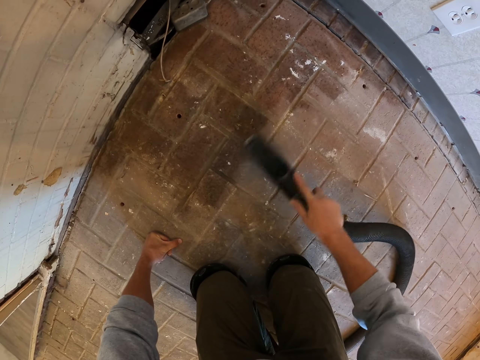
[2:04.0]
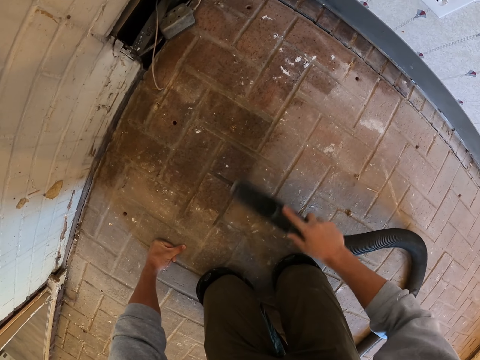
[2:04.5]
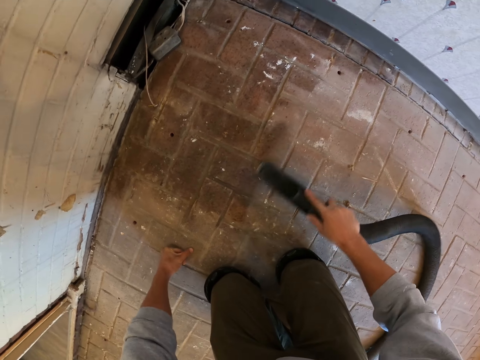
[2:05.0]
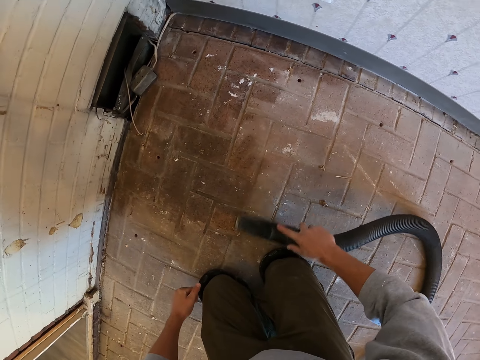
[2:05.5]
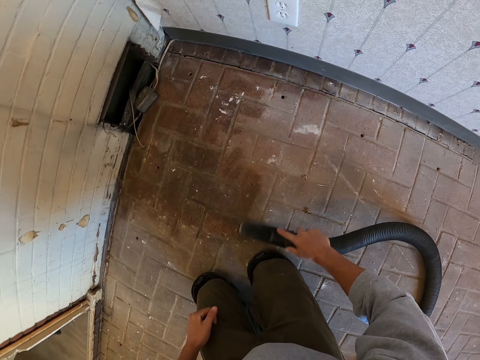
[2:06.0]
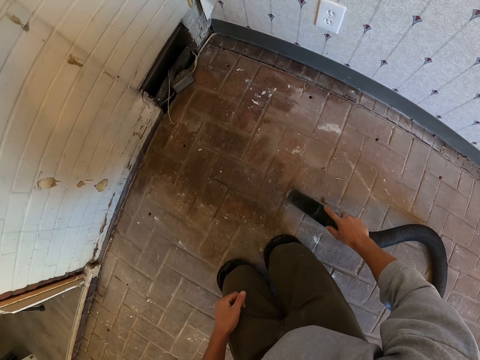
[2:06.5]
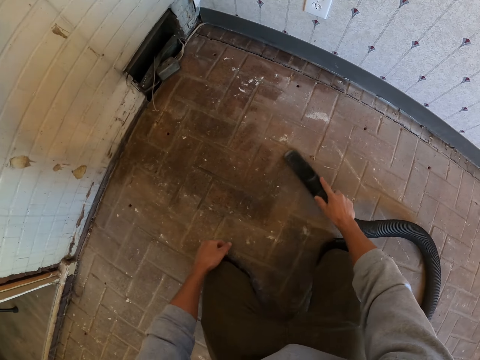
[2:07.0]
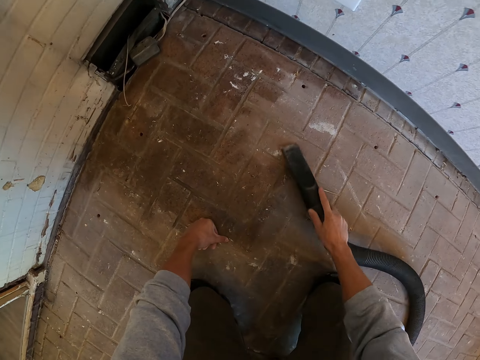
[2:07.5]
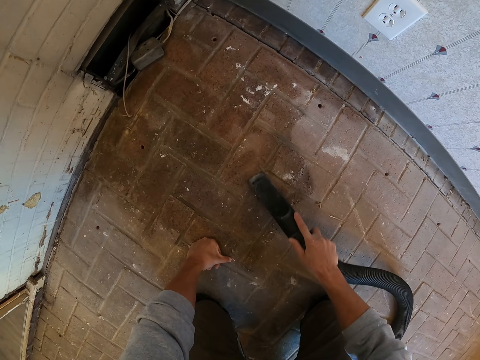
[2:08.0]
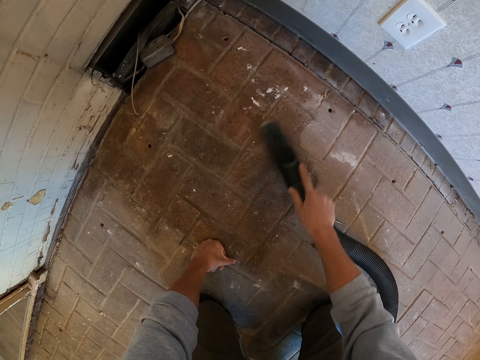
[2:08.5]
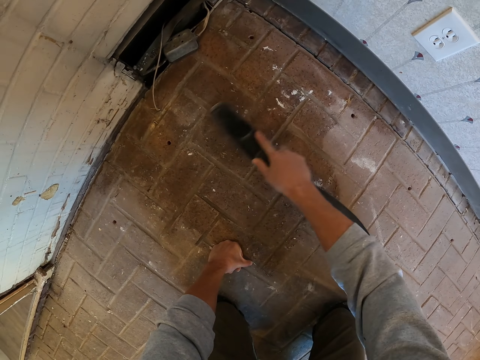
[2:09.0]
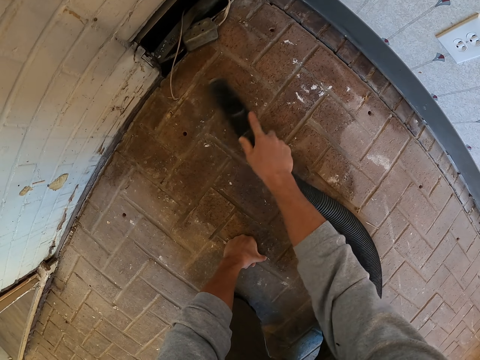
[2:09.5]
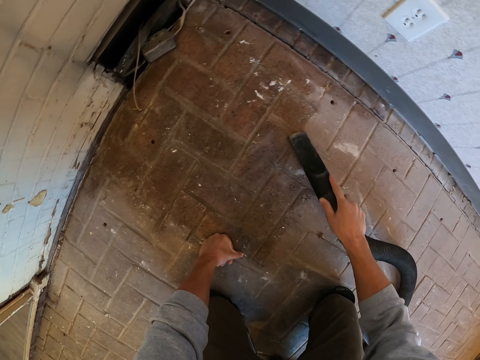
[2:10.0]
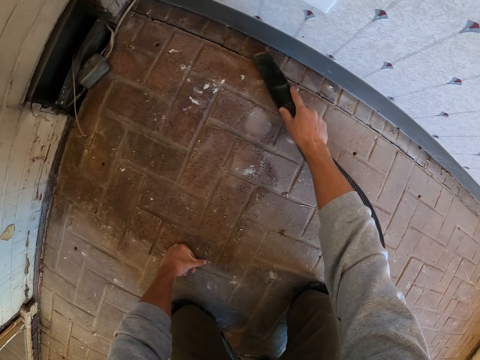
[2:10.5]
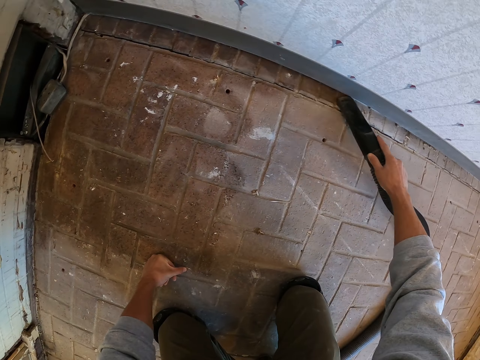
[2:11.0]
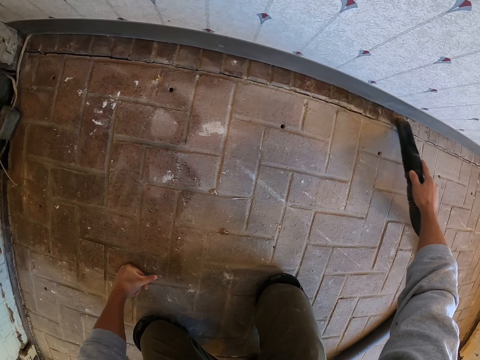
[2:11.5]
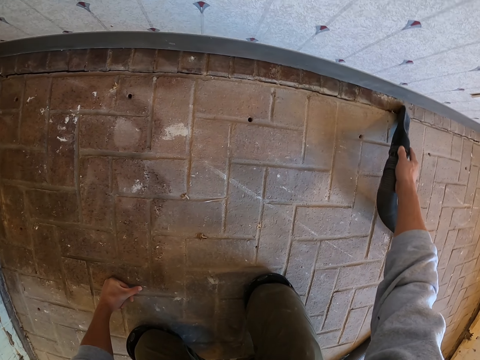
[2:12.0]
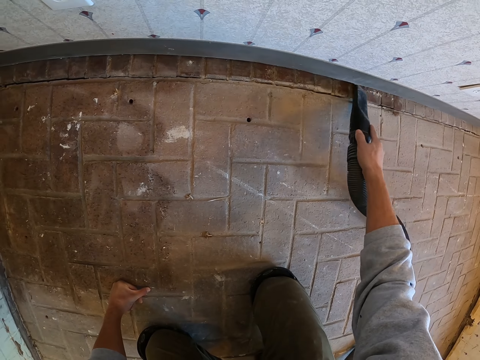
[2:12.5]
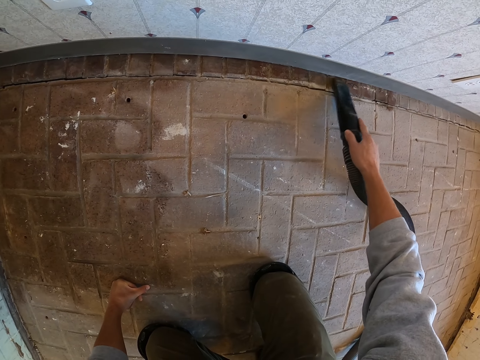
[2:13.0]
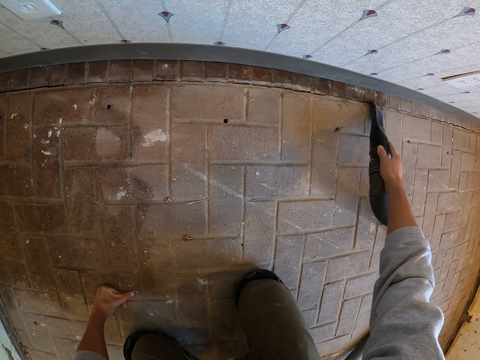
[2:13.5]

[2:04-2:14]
The camera wearer puts the hand on the lap. They put the hand on the floor. They clean the floor.

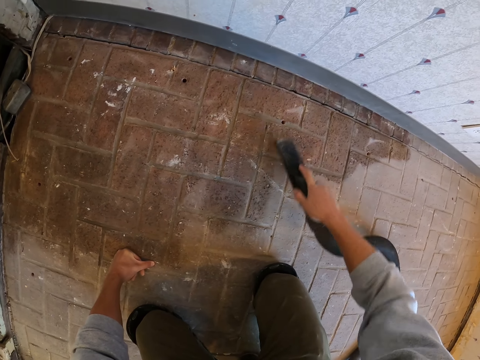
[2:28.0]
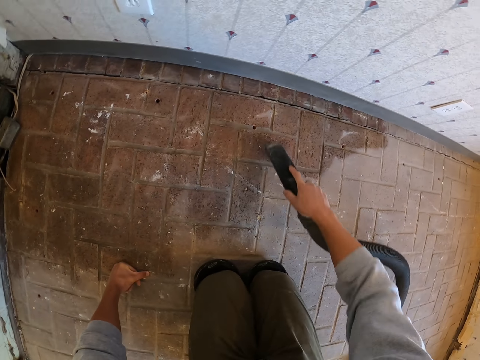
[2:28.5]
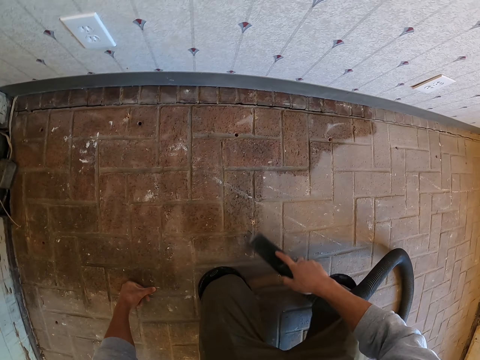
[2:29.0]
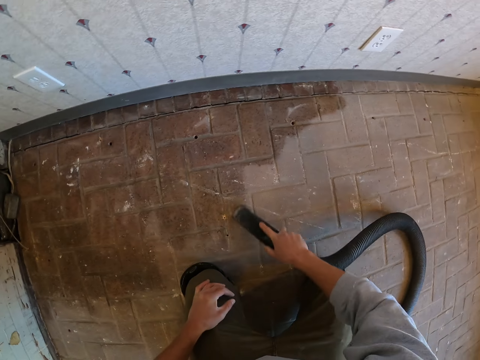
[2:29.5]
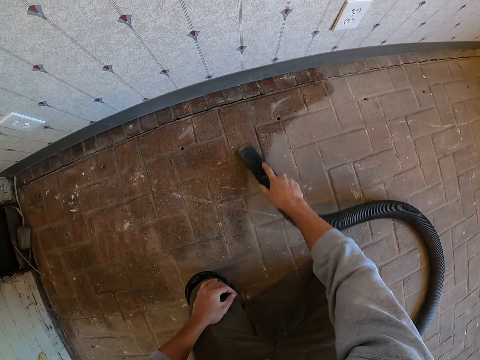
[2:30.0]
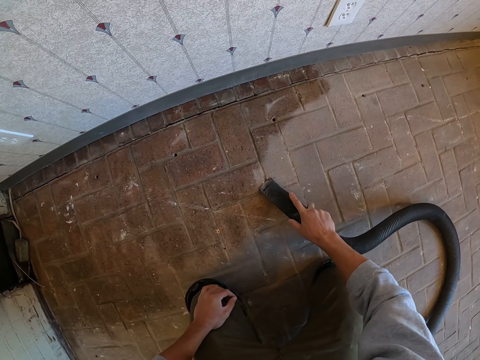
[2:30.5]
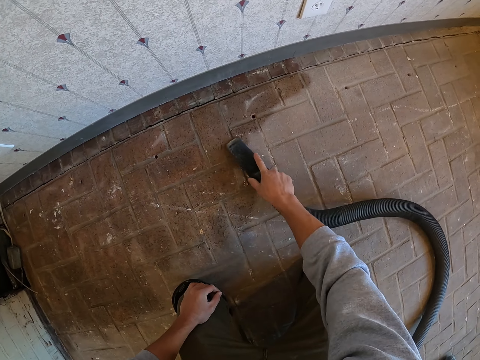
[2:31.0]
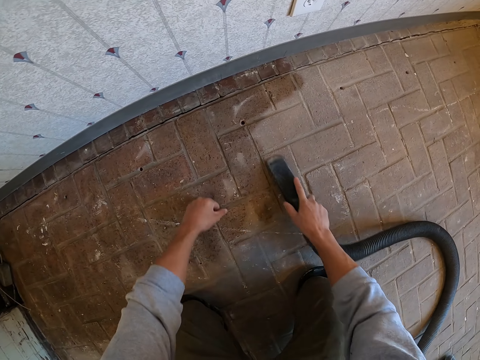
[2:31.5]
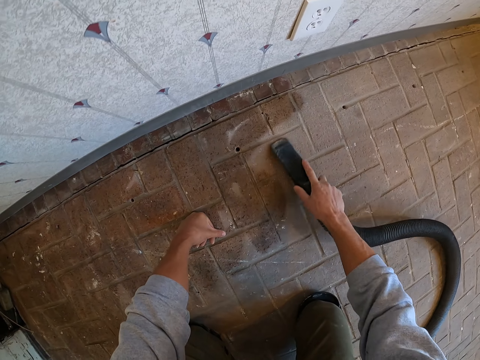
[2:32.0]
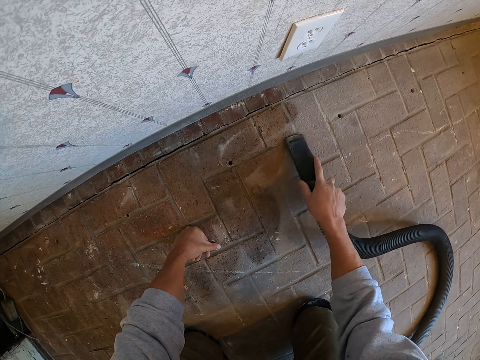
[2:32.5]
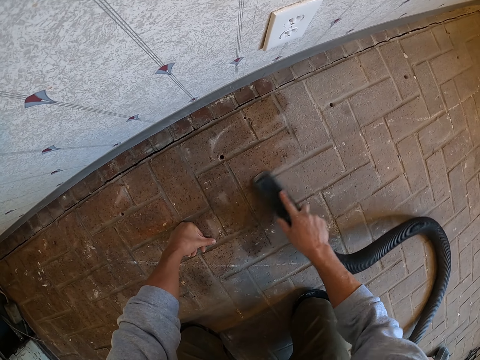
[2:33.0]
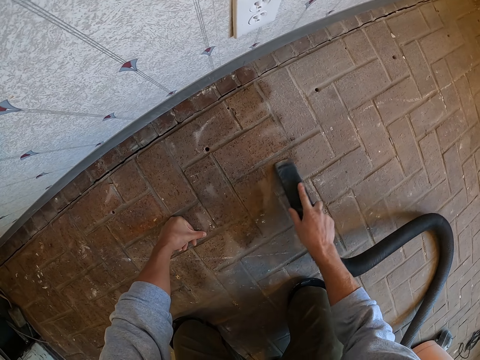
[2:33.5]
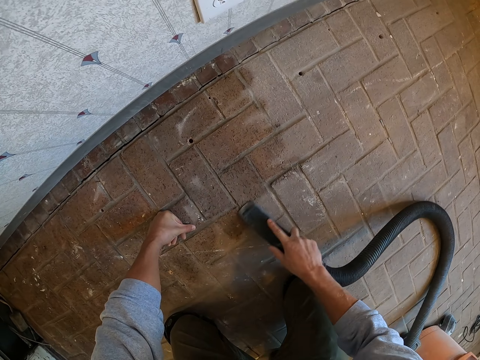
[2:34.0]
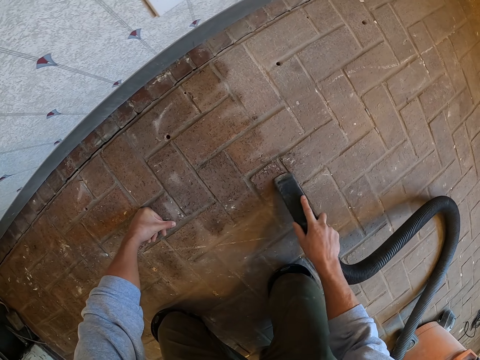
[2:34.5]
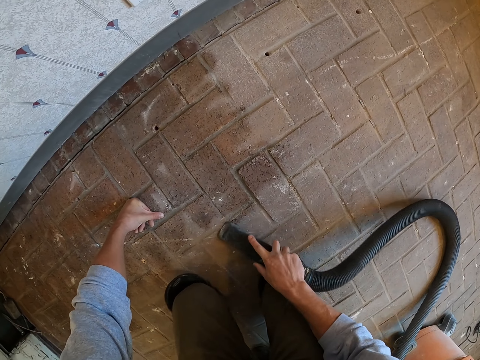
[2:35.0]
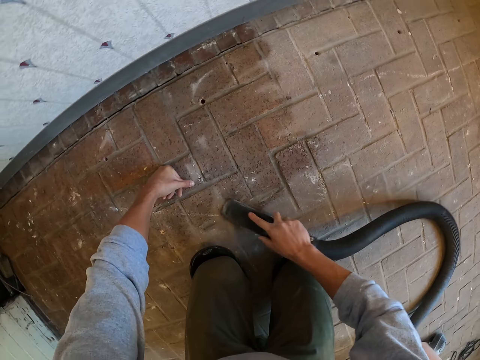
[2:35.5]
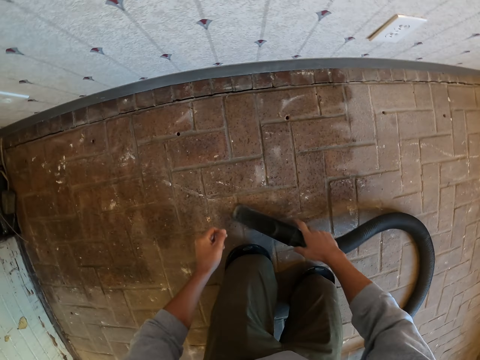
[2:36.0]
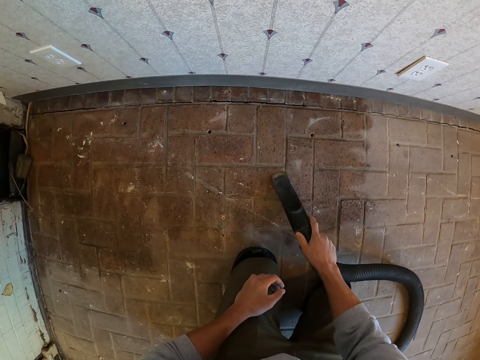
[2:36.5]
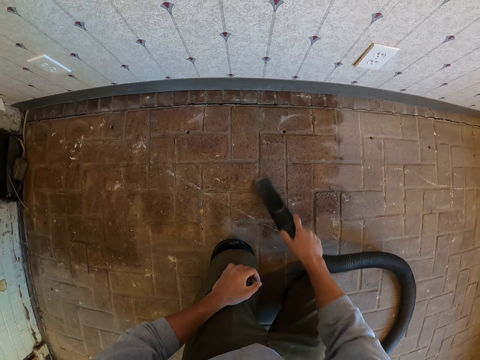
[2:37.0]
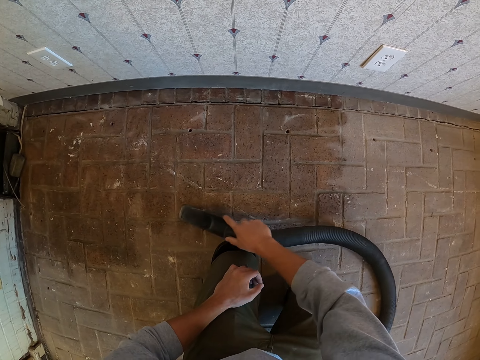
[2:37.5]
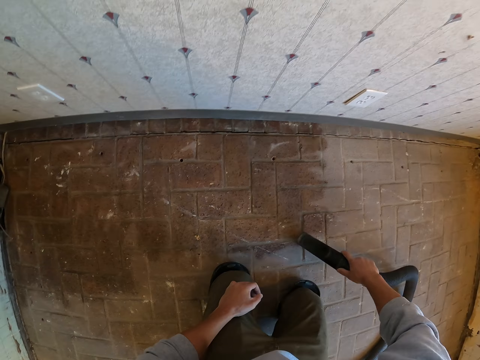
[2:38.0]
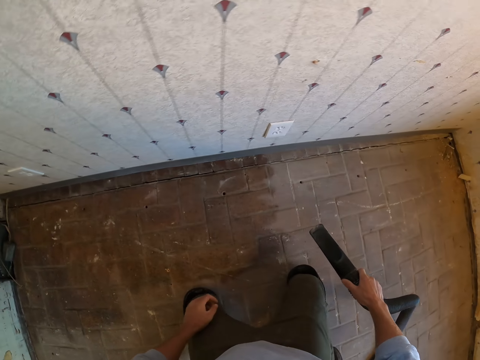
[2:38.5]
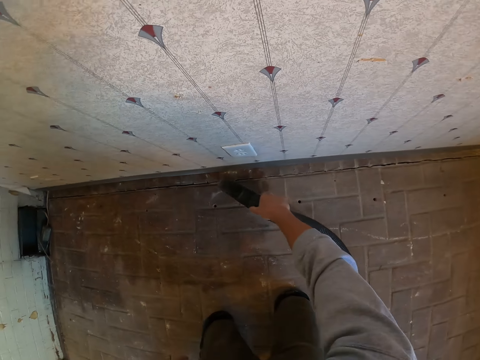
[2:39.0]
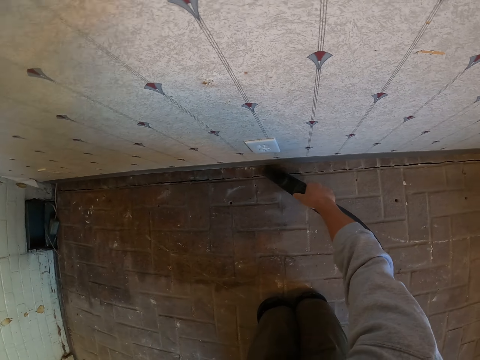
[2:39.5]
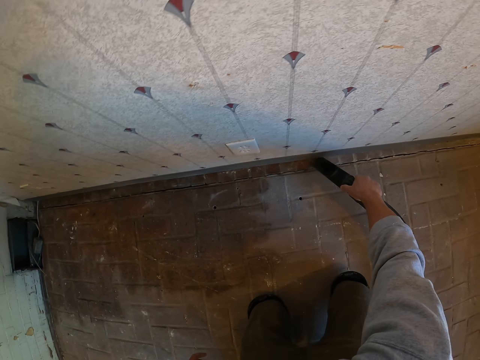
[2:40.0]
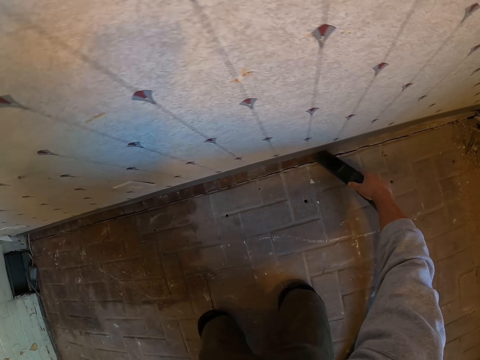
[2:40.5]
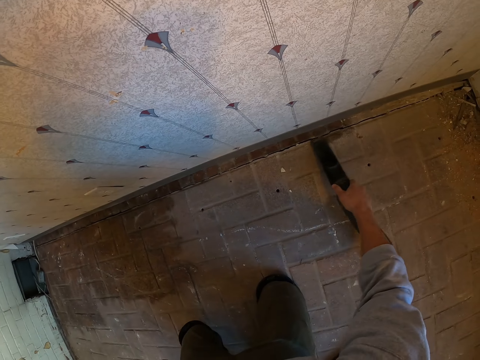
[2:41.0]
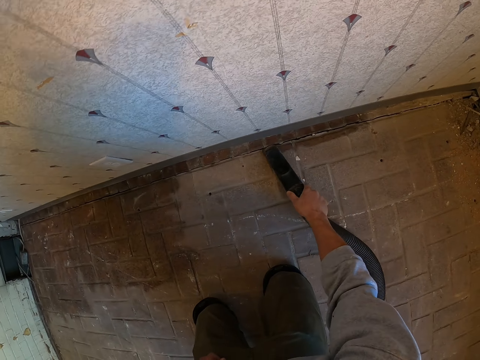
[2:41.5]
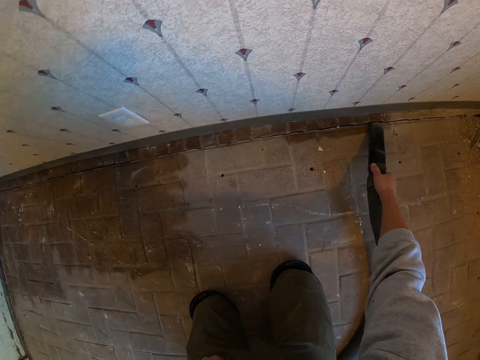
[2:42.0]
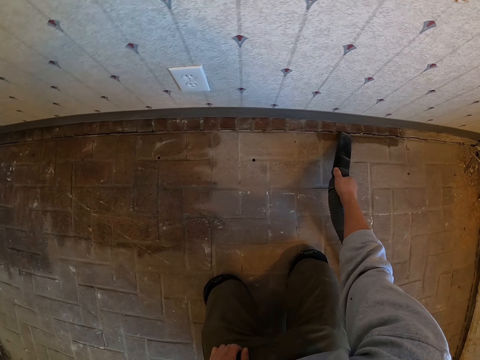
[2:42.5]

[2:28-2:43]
The camera wearer puts the hand on the lap. They put the hand on the floor. They clean the floor. They put the hand on the lap. They clean the floor.

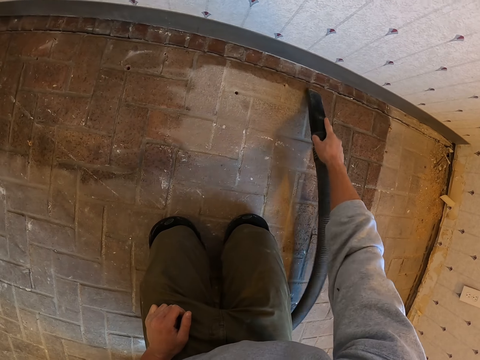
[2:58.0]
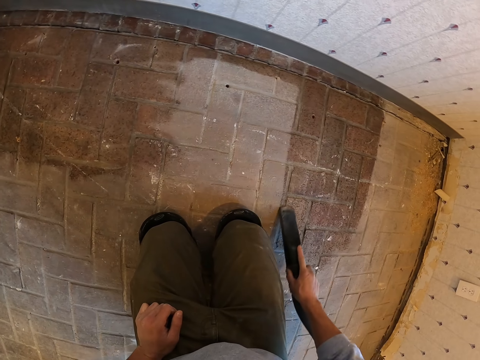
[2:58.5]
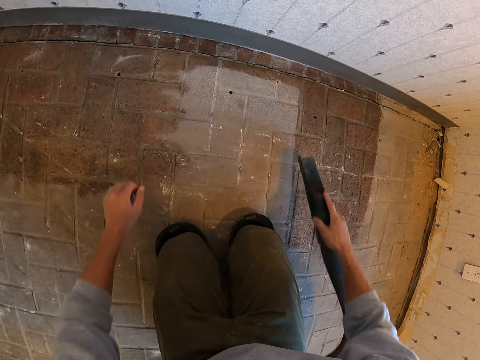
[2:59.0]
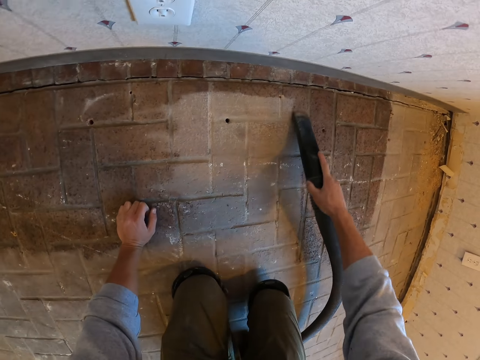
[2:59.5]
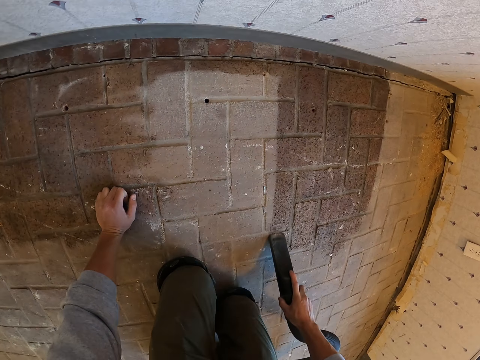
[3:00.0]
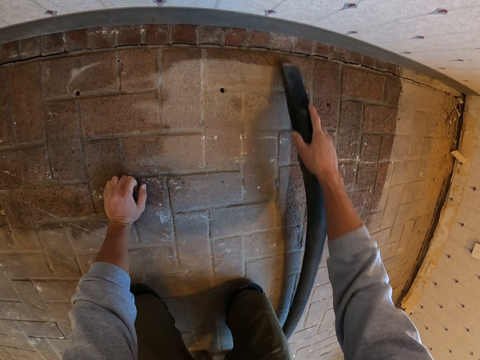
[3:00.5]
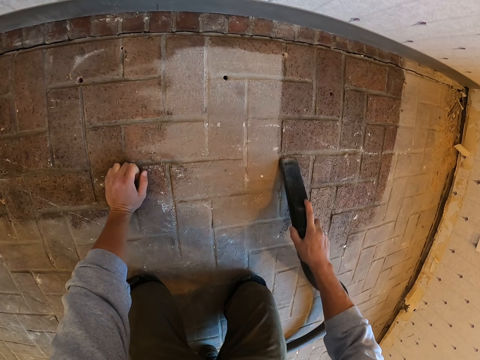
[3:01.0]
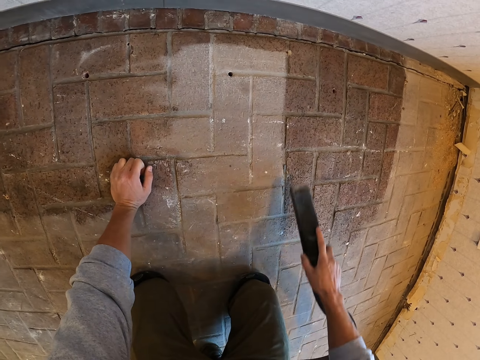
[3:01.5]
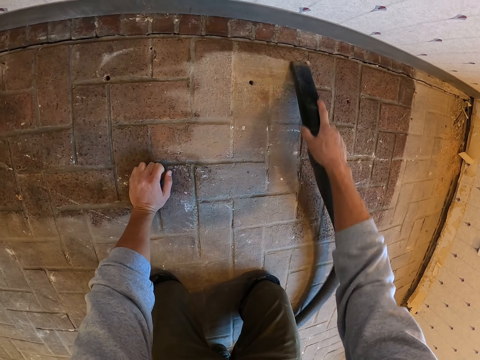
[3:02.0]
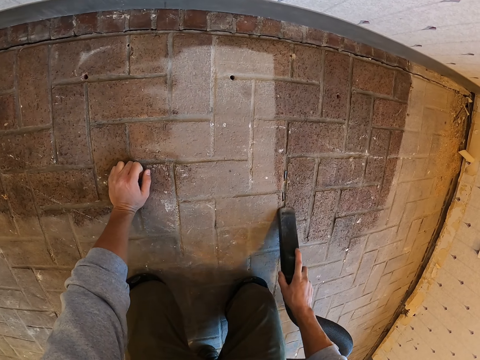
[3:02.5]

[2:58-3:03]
The camera wearer puts the hand on the floor. They clean the floor.
